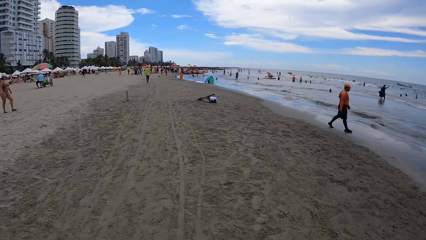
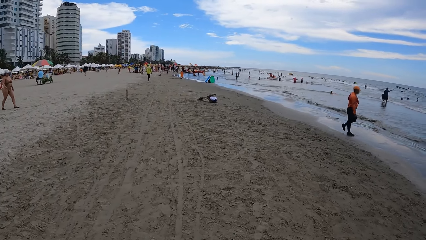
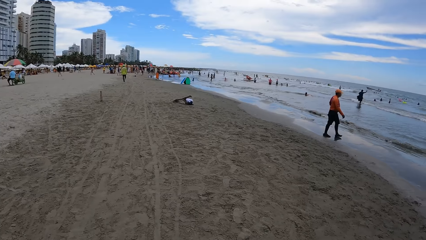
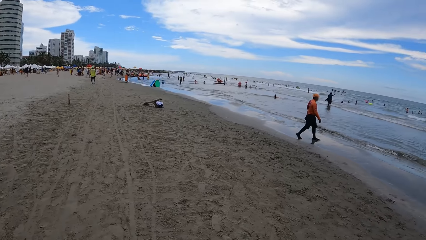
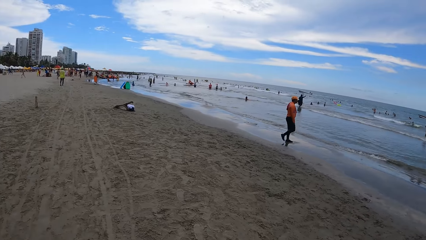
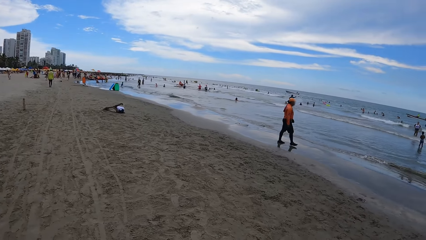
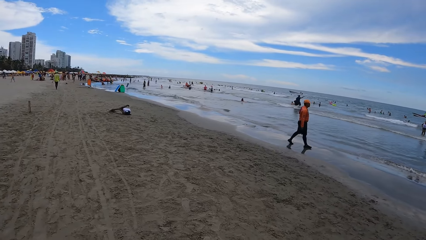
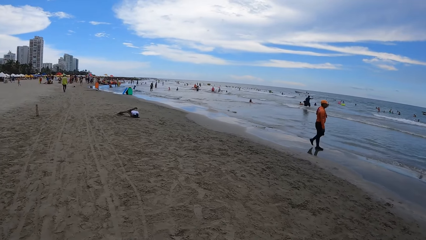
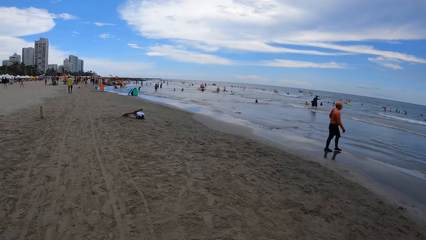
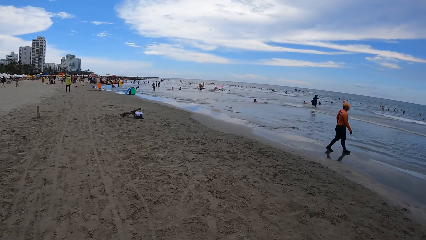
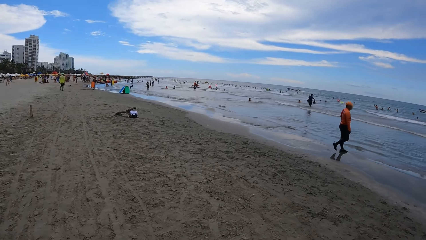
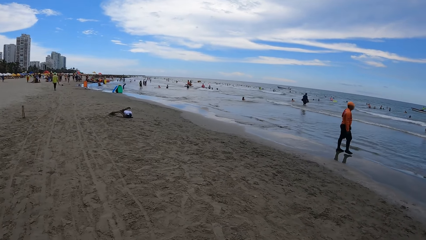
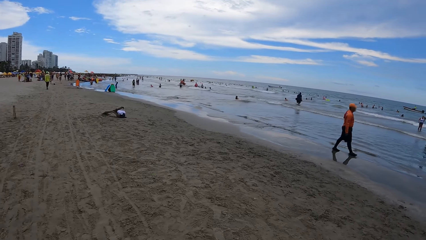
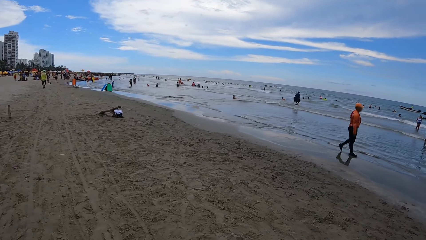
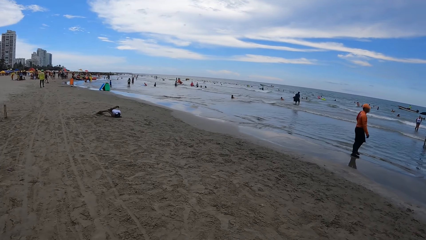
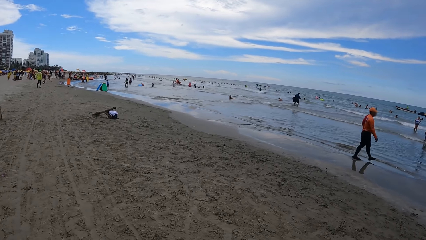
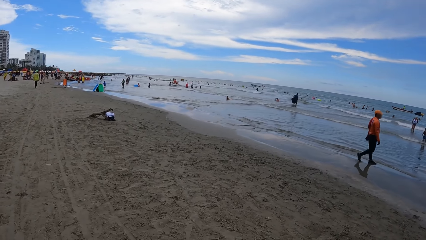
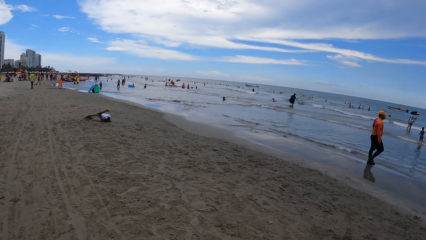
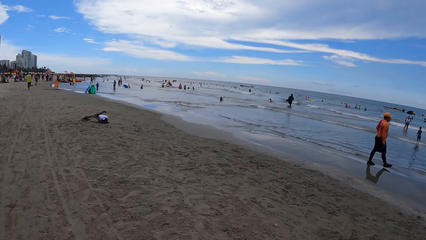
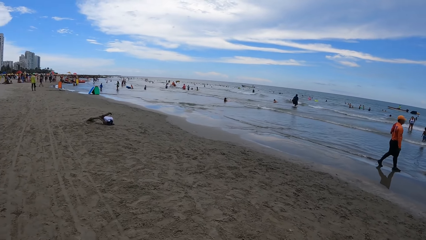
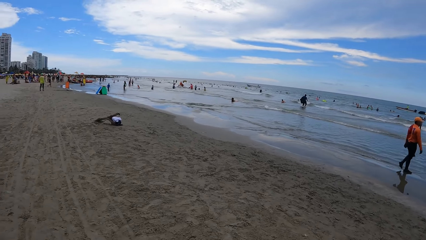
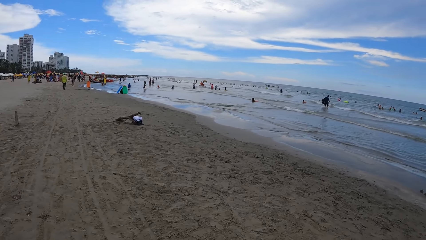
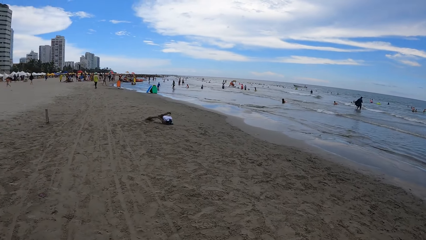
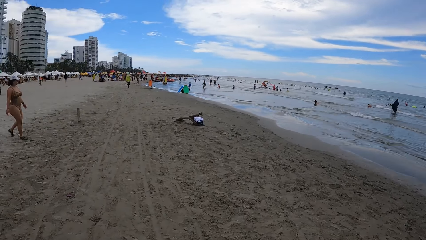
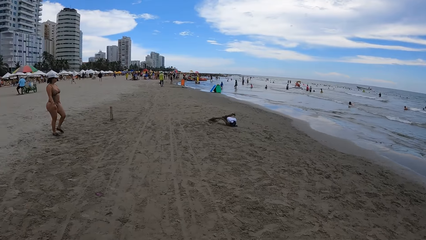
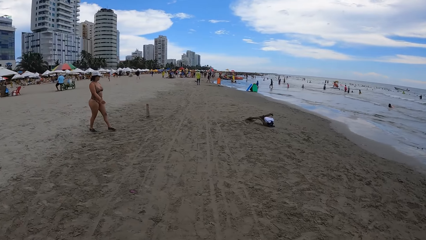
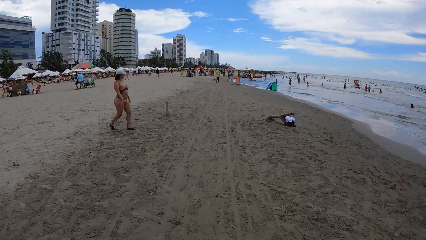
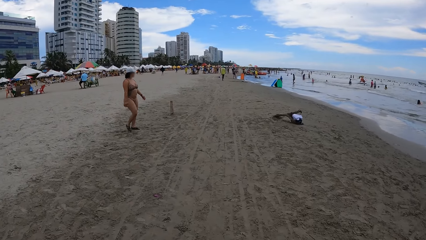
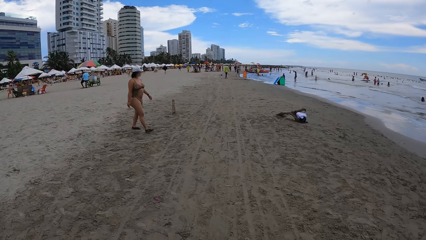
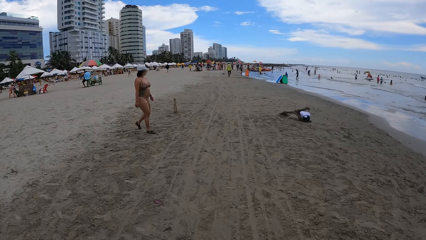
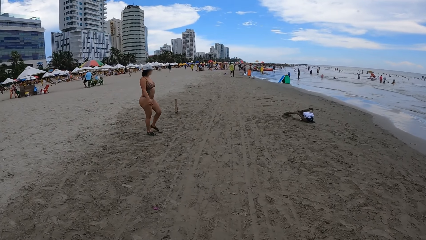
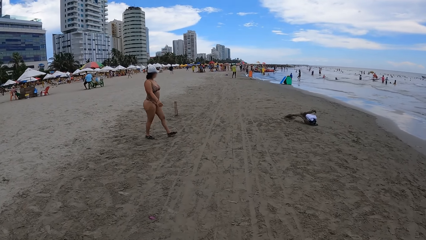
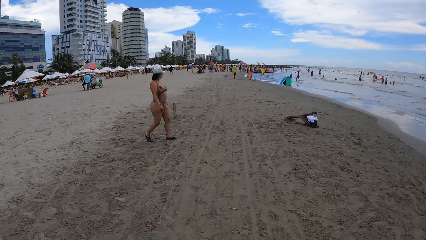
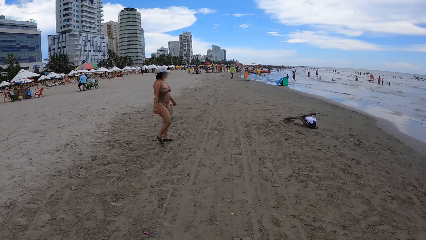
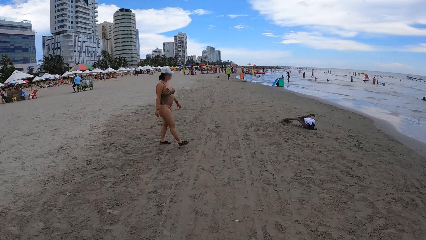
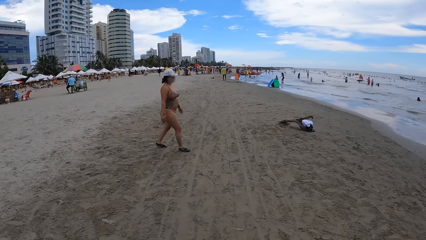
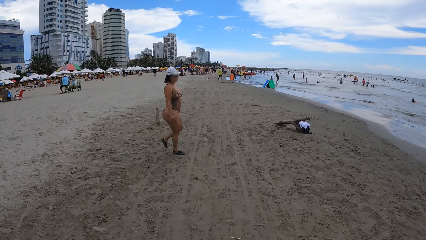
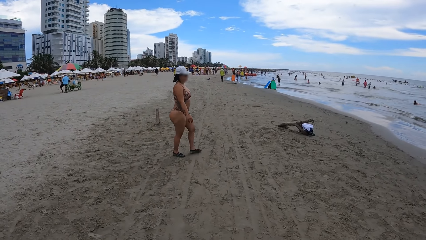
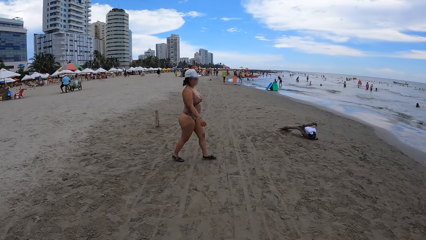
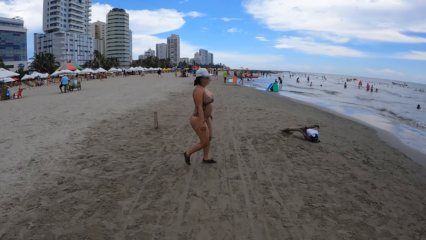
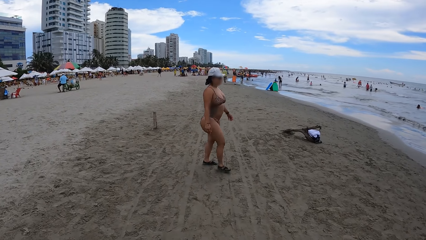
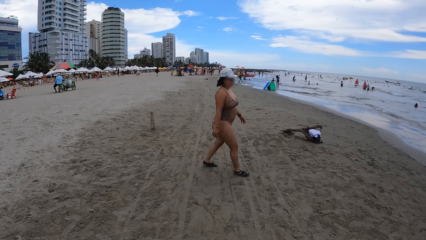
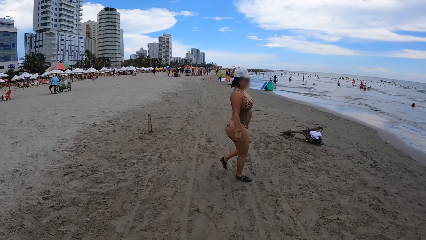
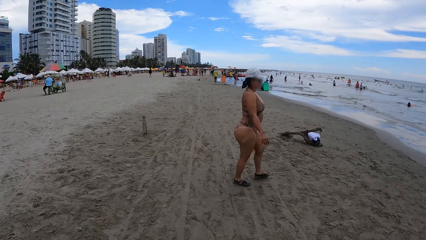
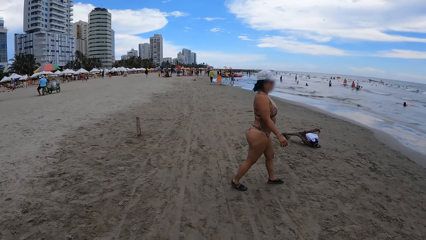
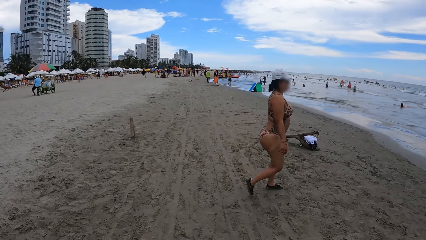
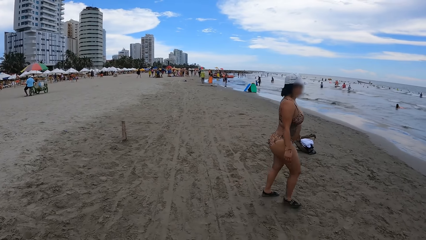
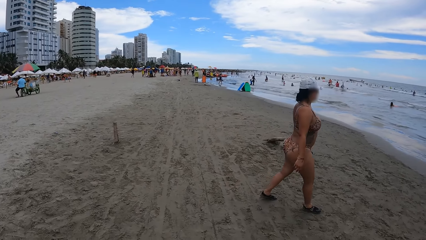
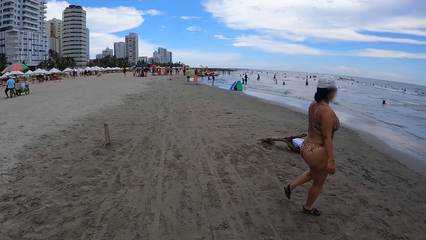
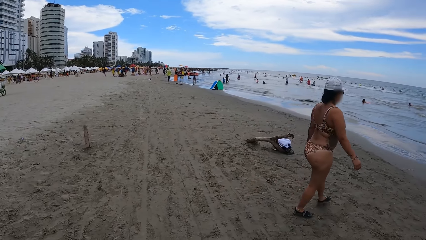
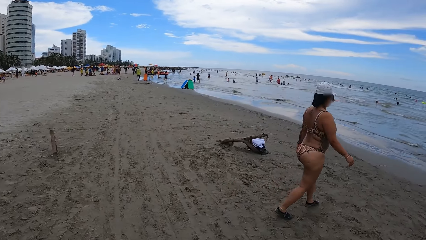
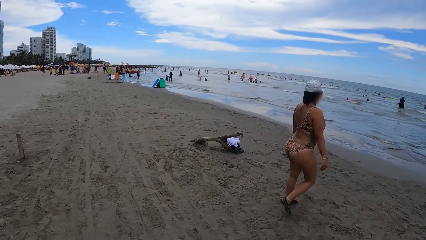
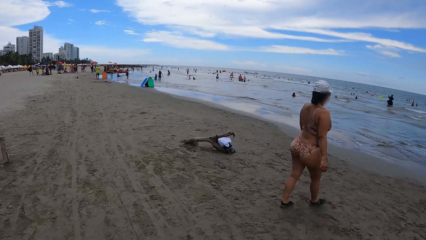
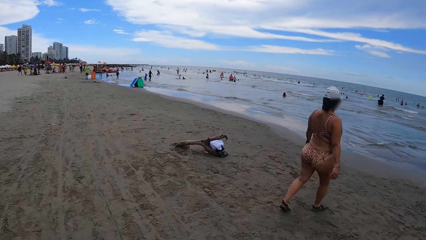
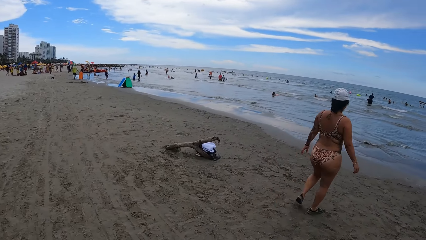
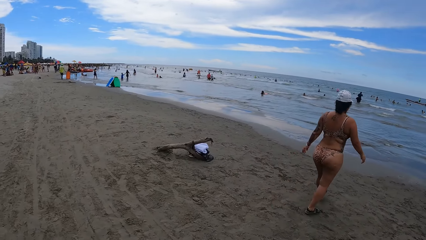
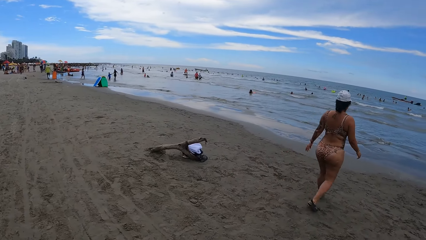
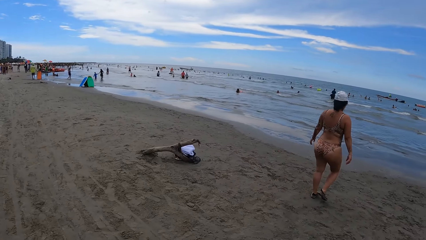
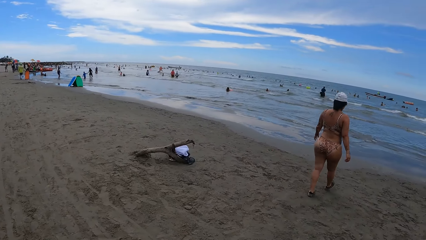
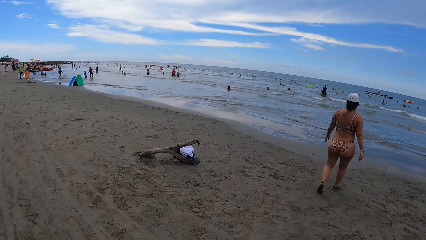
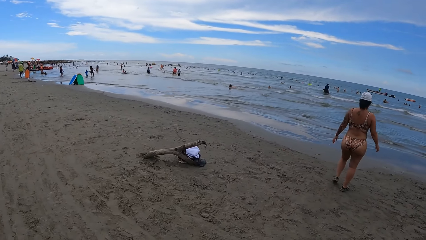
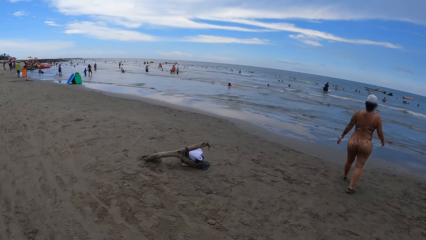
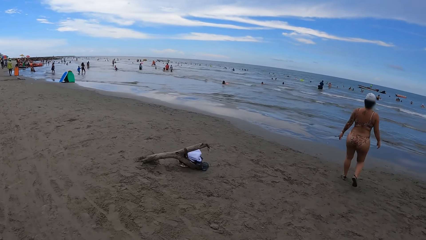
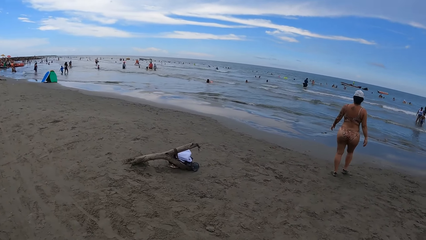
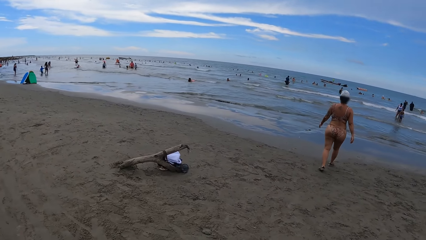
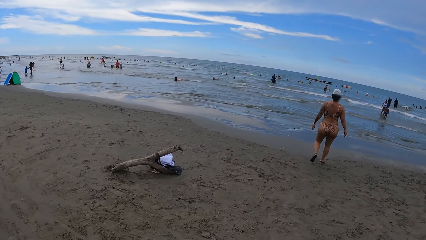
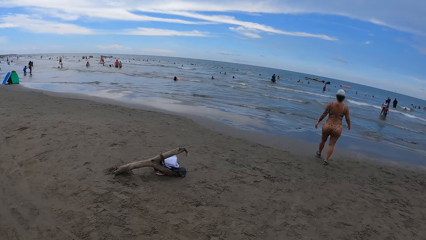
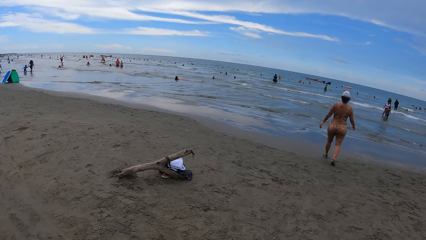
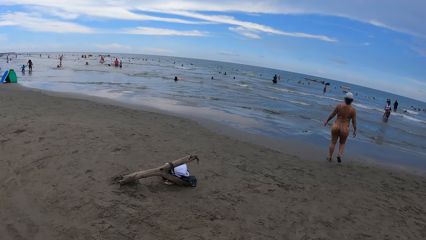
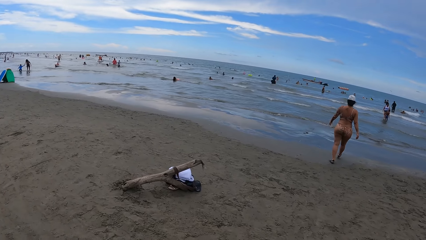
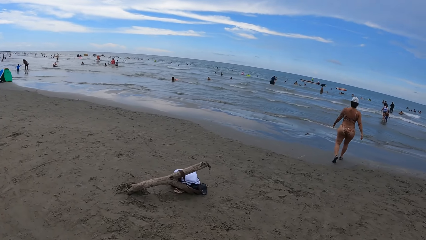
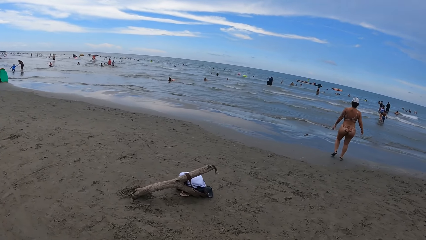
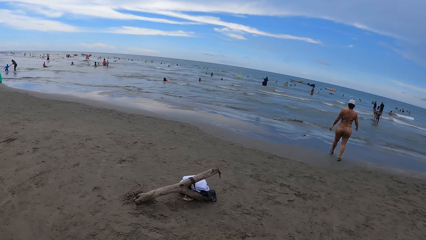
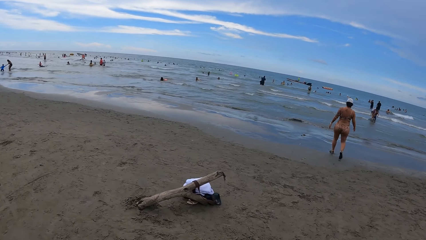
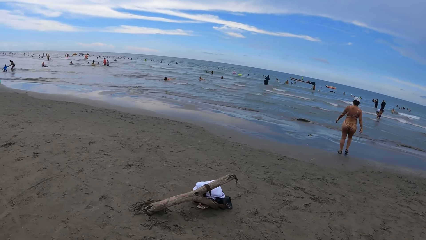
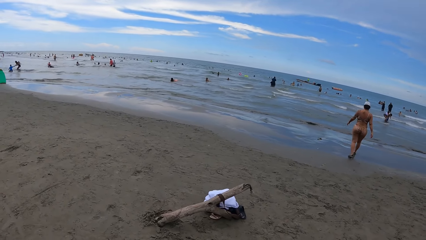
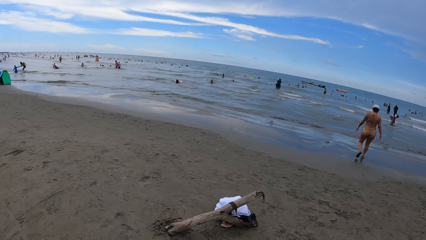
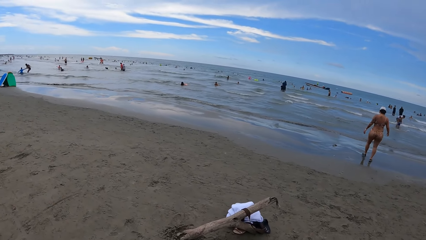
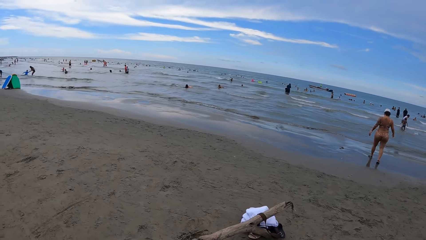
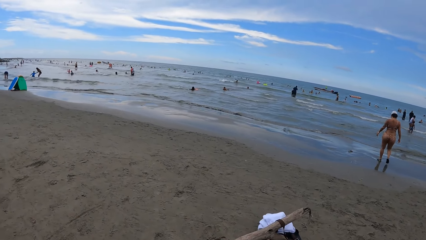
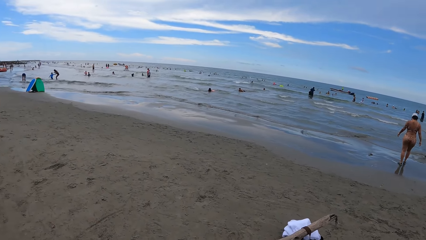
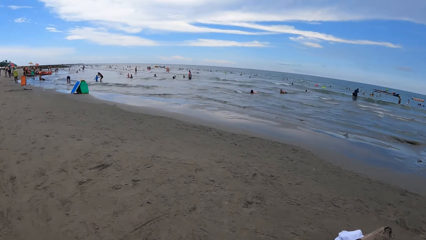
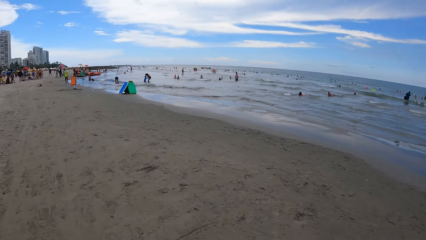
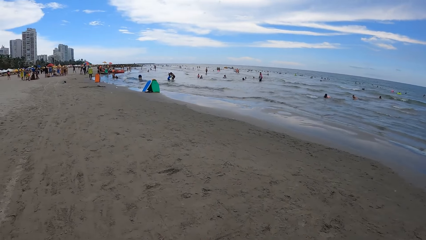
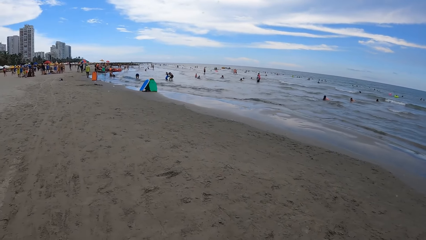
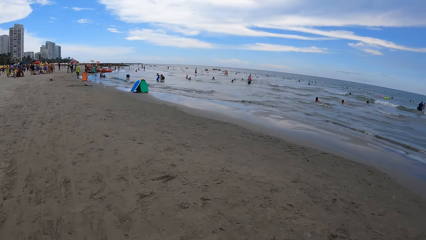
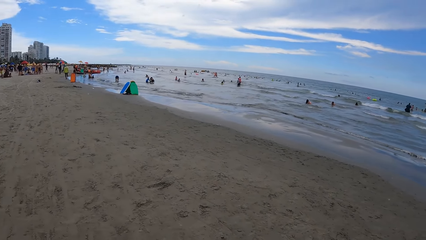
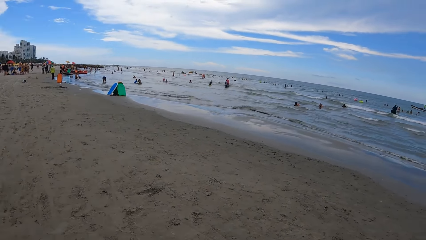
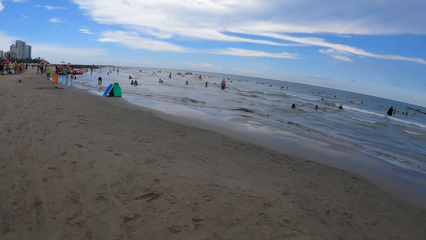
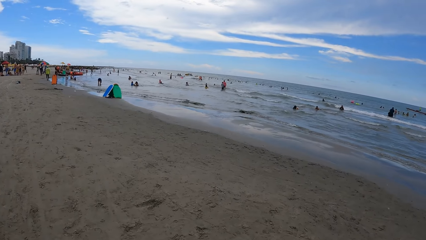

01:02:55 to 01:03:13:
The camera wearer walks around the beach.
